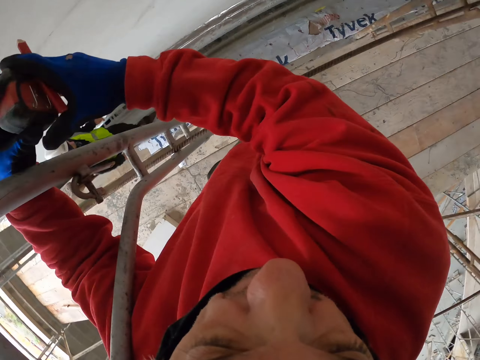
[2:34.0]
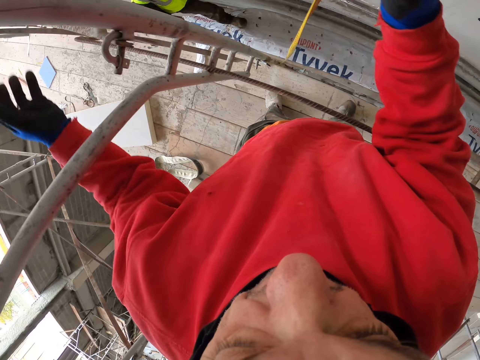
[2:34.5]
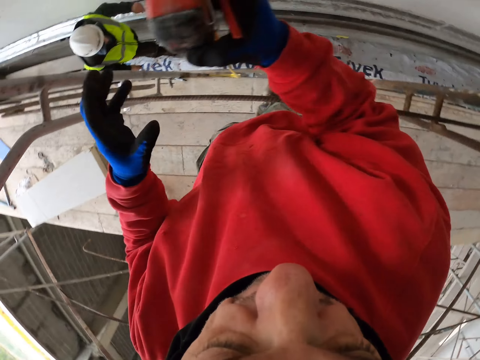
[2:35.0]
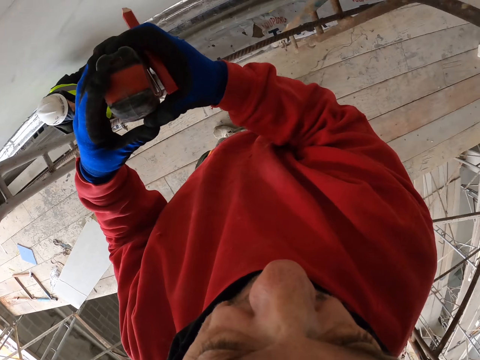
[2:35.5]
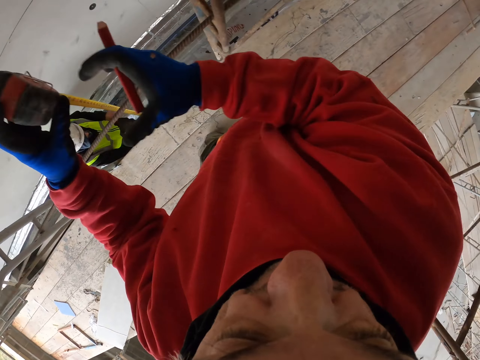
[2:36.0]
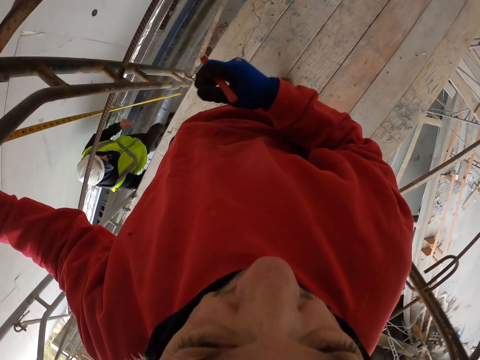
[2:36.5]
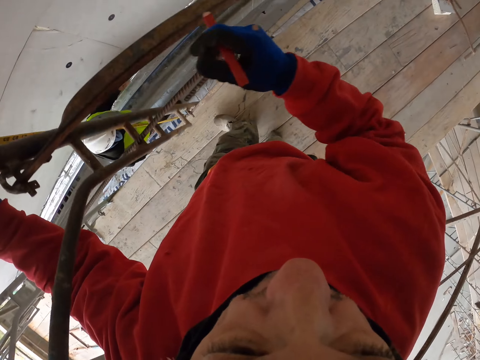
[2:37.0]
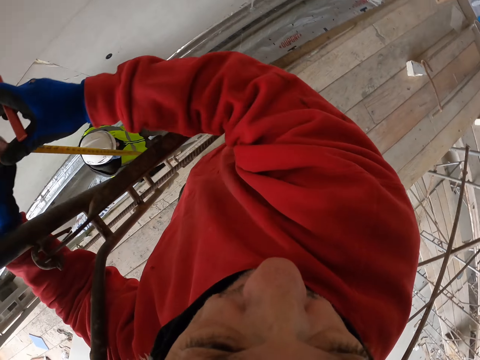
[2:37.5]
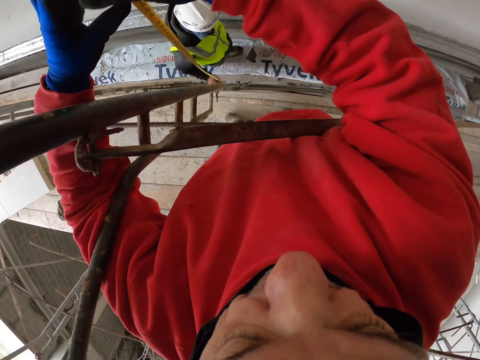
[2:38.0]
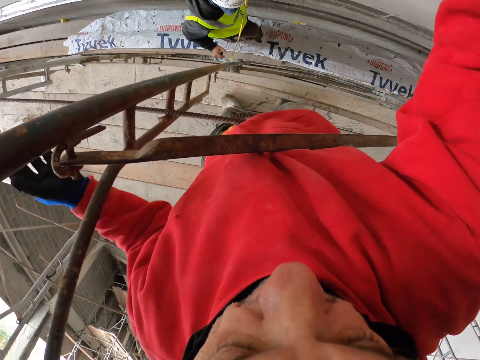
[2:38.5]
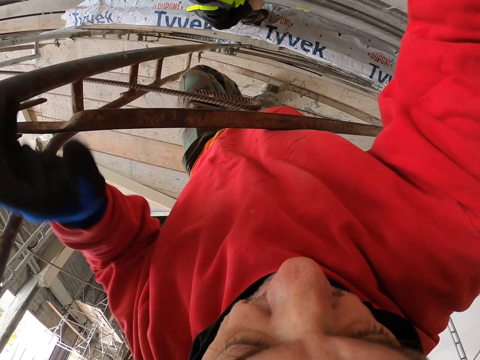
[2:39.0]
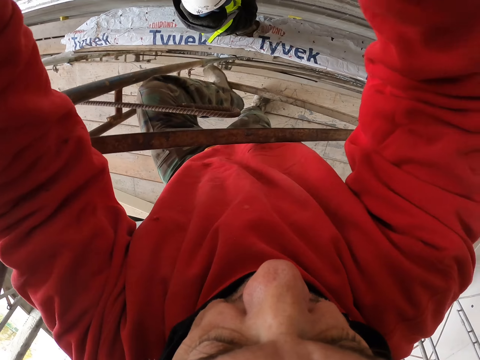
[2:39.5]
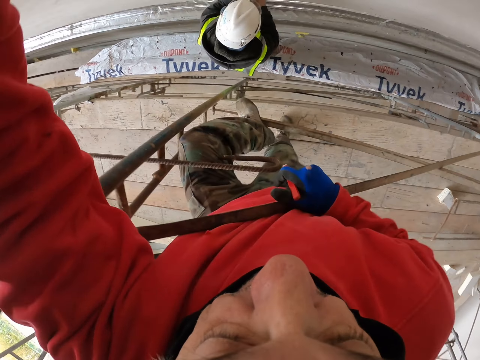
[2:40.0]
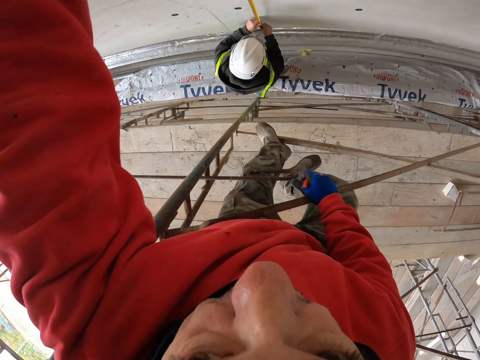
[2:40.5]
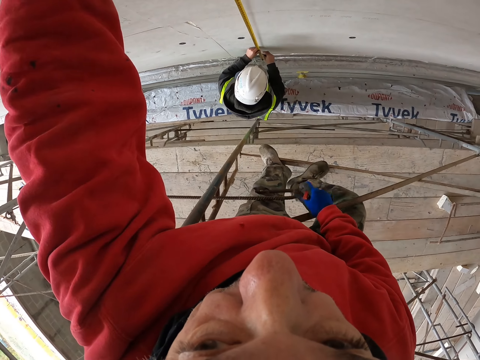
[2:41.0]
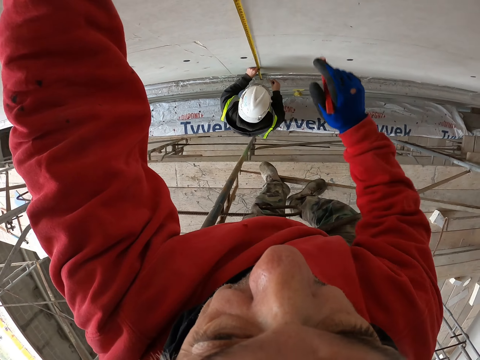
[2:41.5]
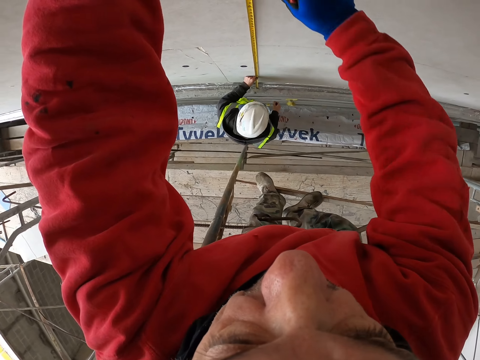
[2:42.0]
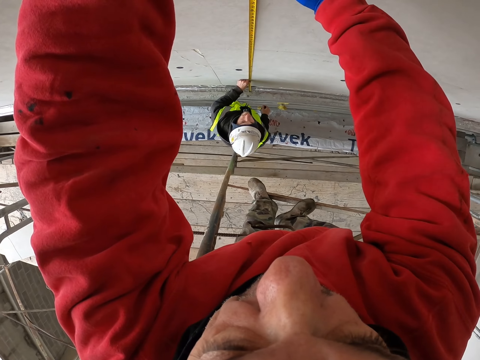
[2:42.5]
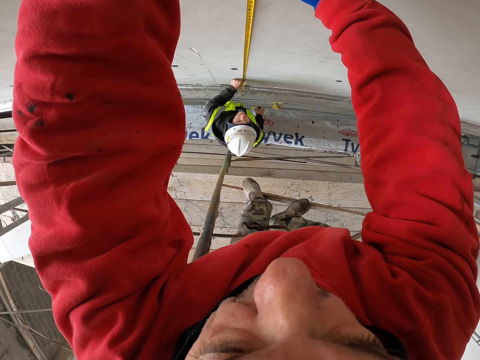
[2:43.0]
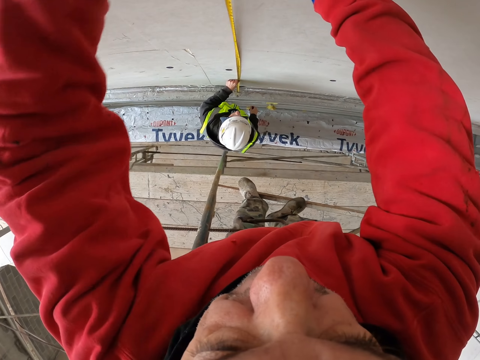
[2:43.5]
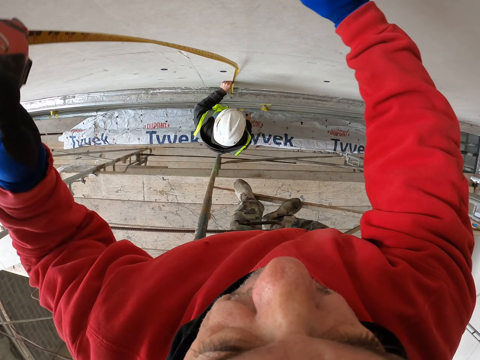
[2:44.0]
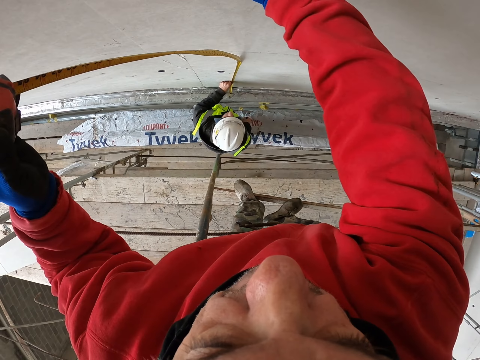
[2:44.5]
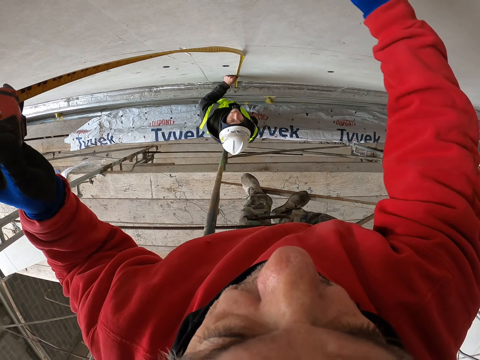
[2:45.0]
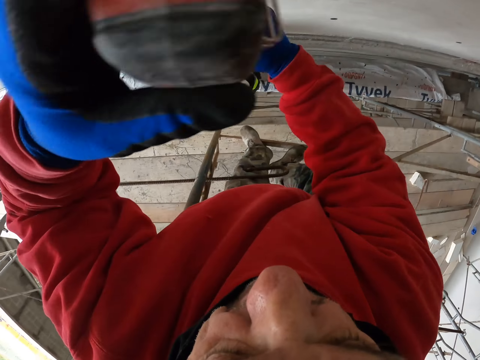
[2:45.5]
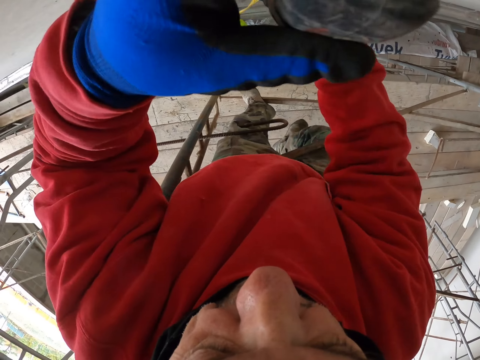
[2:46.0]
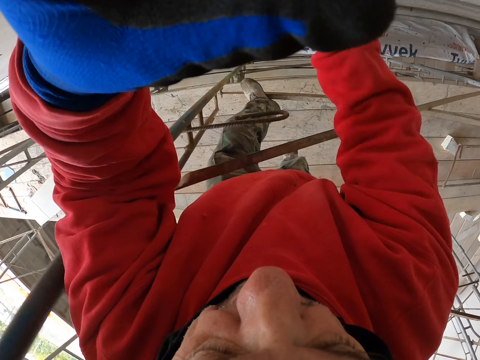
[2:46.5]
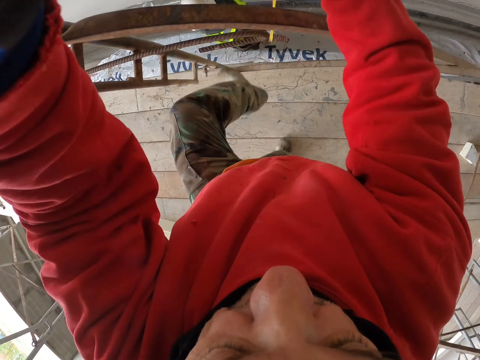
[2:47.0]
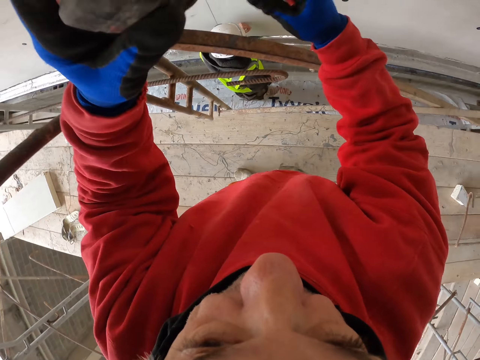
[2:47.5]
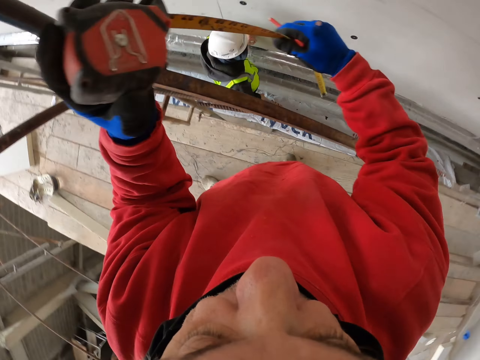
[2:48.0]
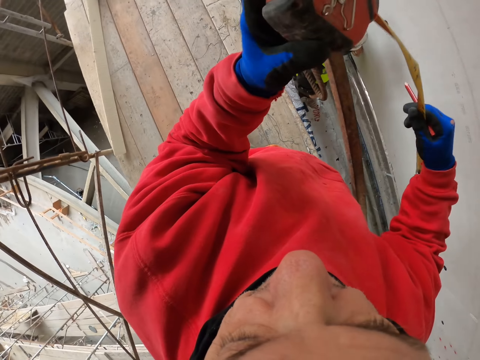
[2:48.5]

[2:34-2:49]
A man walks on the scaffold. The camera wearer holds the tape measure. The man grabs the tape measure. The camera wearer climbs up the metal, measures the board with the tape measure, and marks the board with a pencil. They remove the tape measure from the board, hold the tape measure, and mark on the wall. The man ungrabs the tape measure. The camera wearer holds the tape measure, climbs down the metal, and pushes back the steel measure.

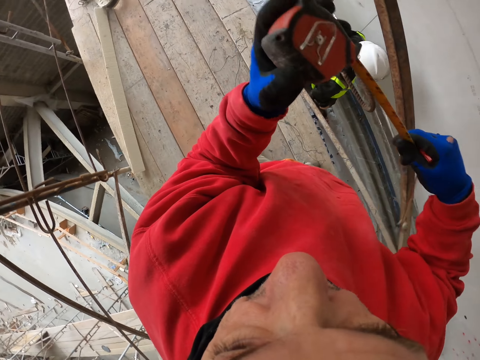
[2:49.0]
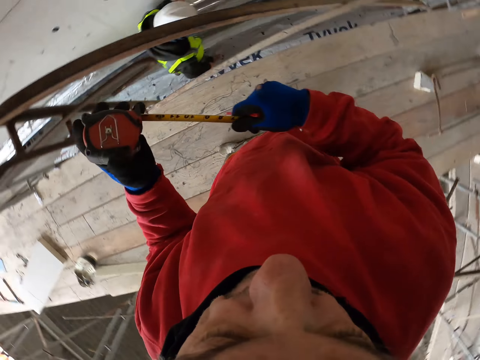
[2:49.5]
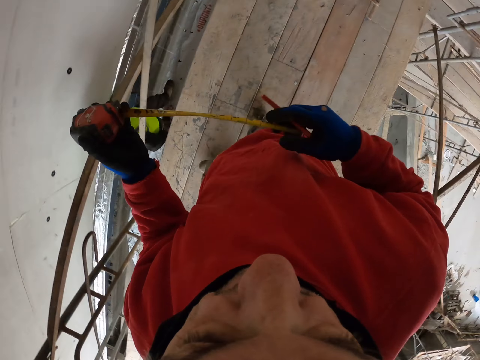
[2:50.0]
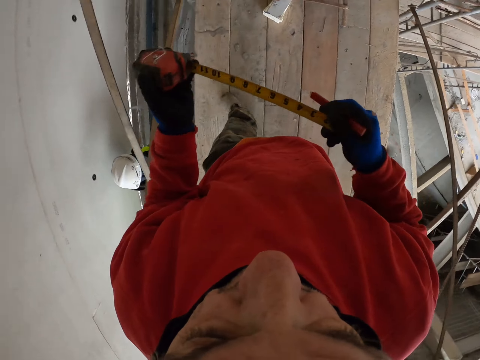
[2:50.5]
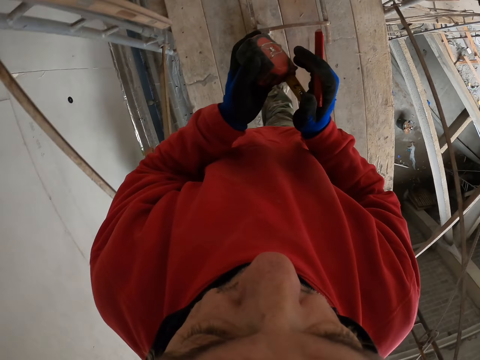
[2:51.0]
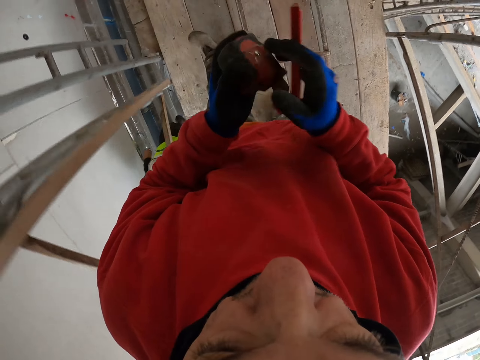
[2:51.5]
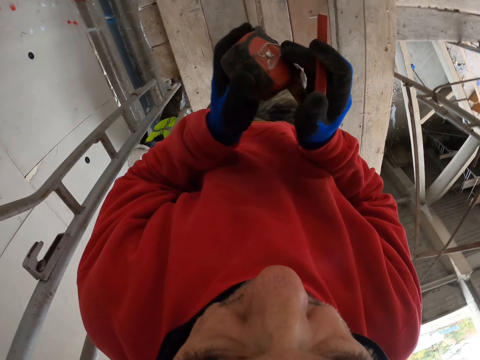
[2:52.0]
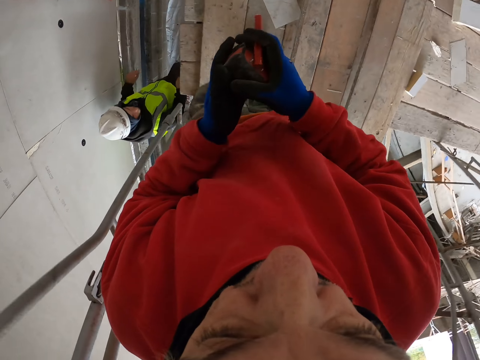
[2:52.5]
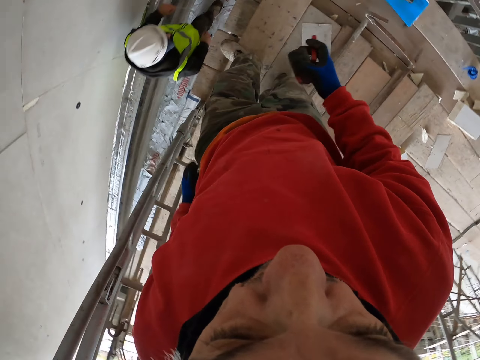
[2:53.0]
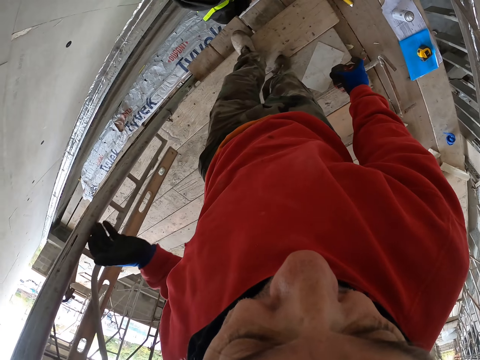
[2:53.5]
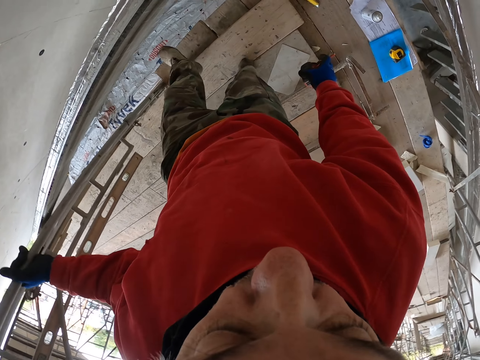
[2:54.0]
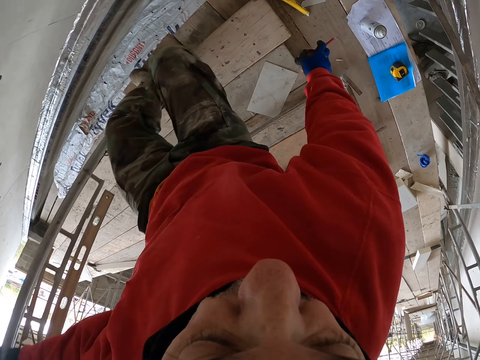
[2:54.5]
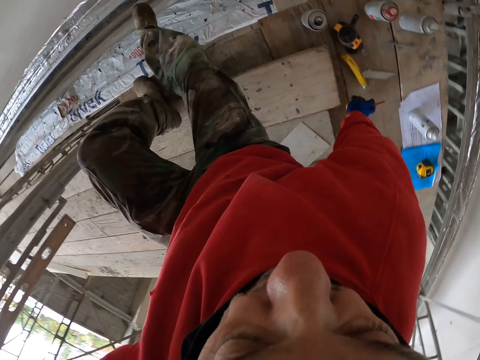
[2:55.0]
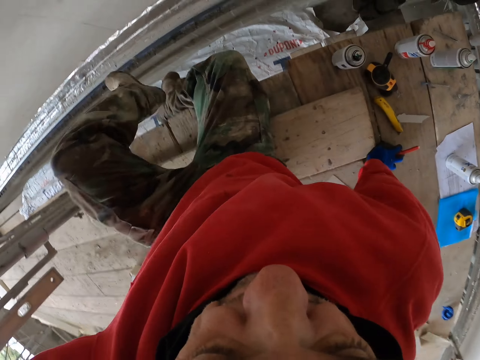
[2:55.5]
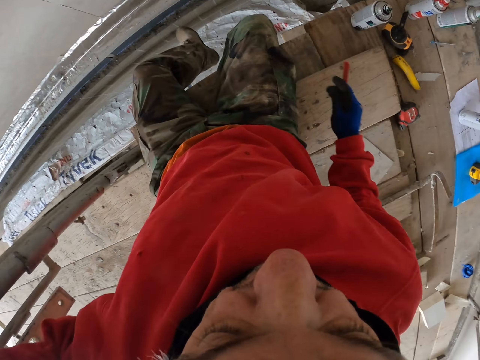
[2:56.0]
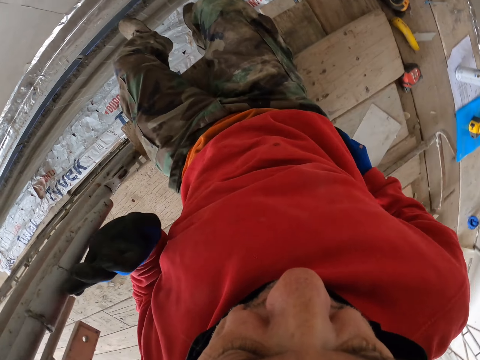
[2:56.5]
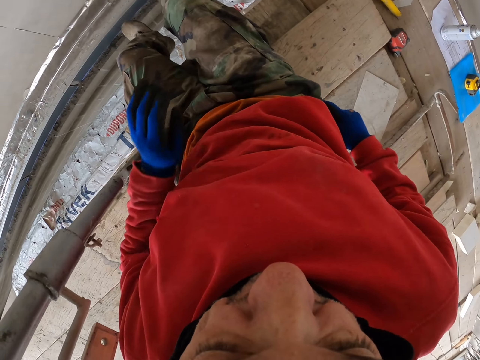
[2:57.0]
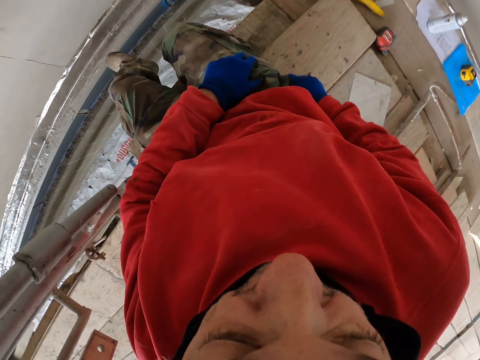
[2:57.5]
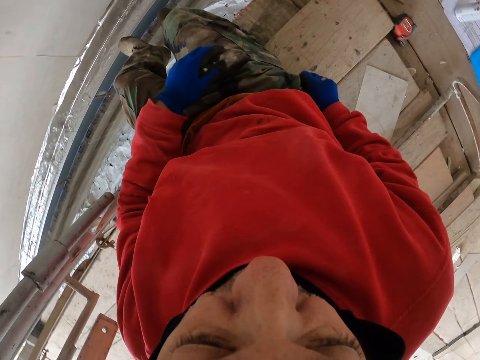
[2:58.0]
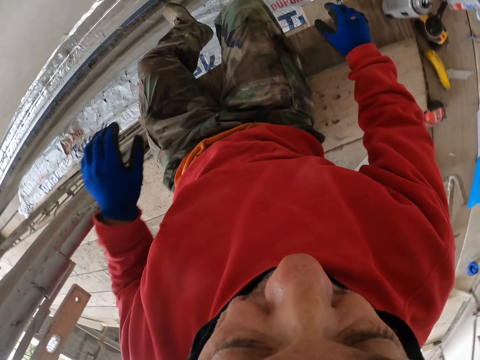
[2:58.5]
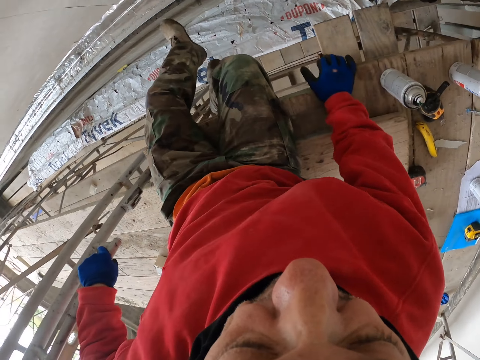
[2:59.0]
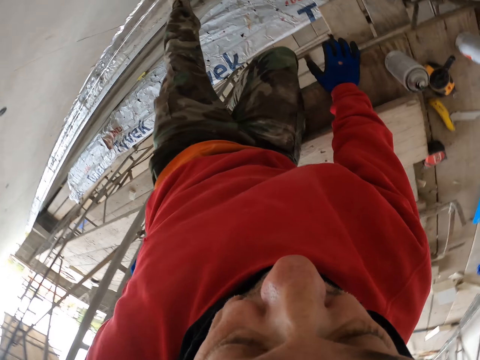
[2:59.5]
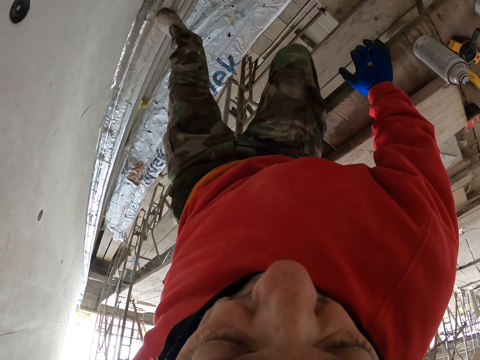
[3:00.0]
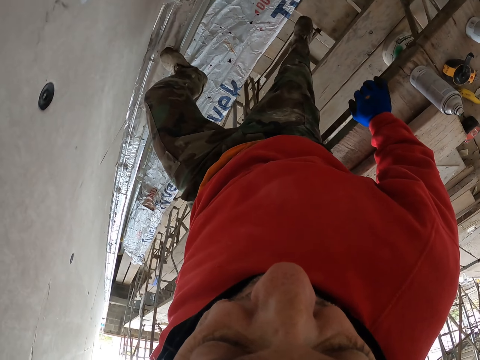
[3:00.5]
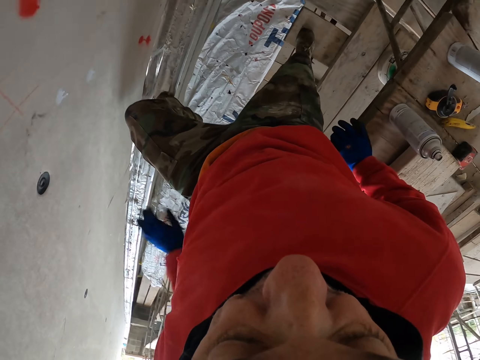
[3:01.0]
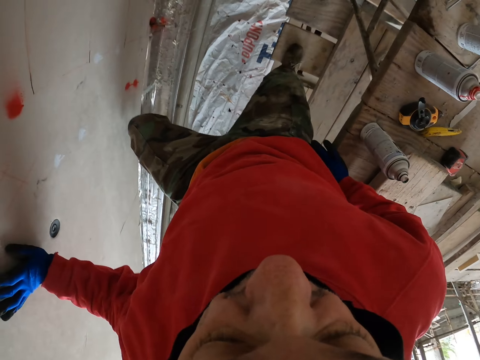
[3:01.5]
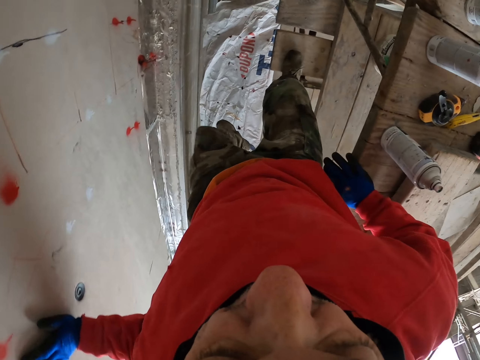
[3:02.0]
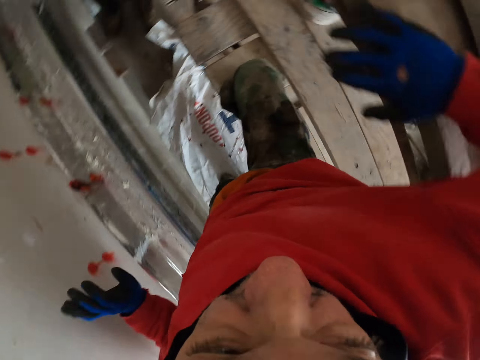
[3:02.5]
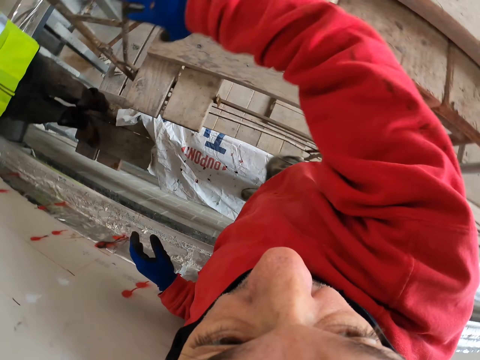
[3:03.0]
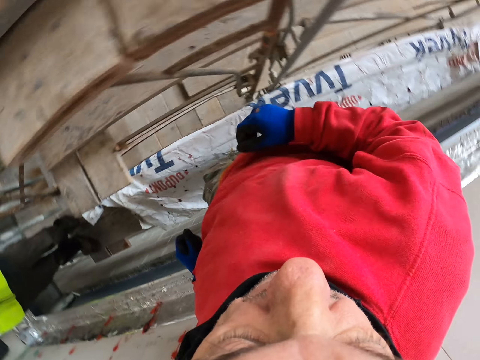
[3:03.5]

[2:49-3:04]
A man walks on the scaffold. The camera wearer walks on the scaffold and holds the metal. They sit on the scaffold and put the pencil in the pocket. They put the hand on the wood and climb down the scaffold. They step on the wood and put the hand on the wall.
